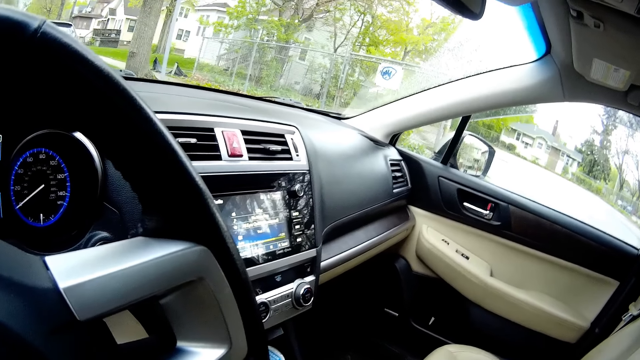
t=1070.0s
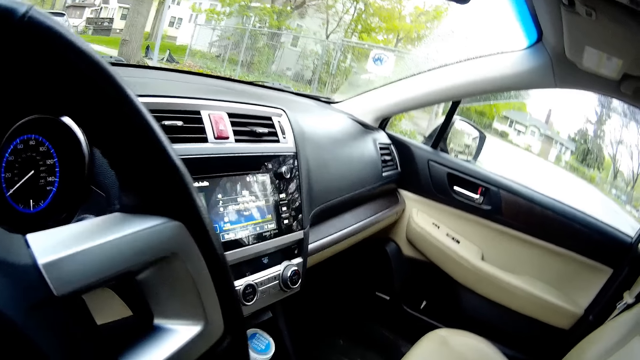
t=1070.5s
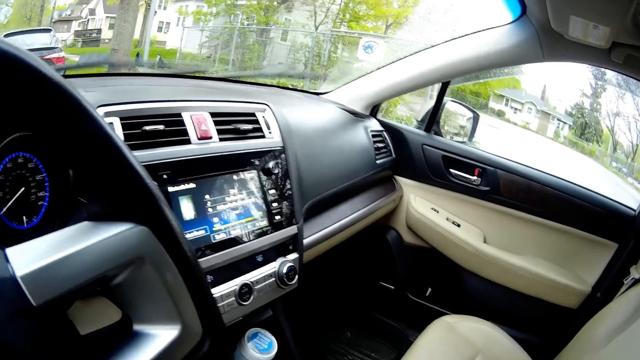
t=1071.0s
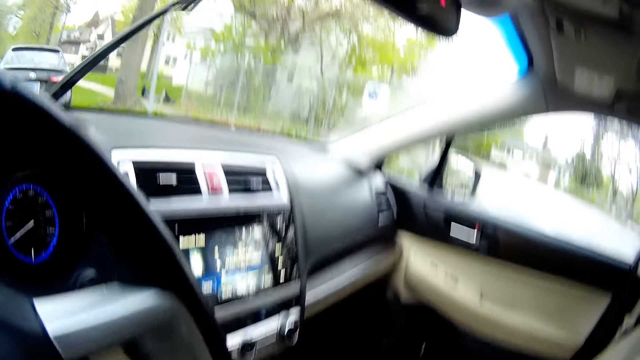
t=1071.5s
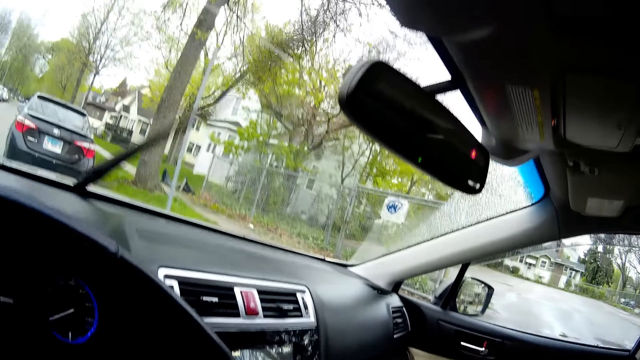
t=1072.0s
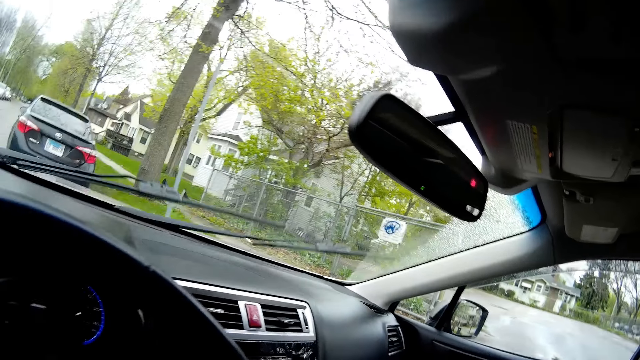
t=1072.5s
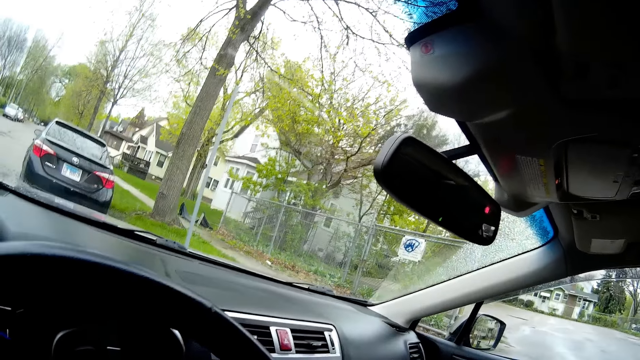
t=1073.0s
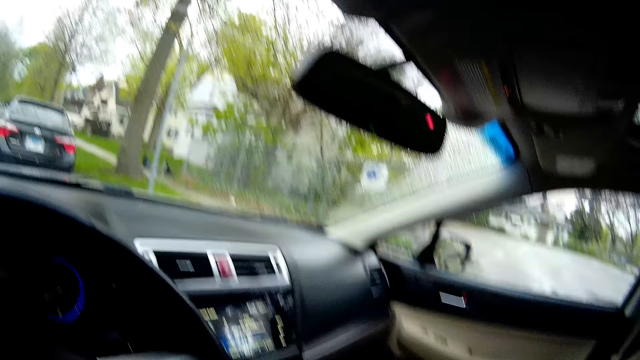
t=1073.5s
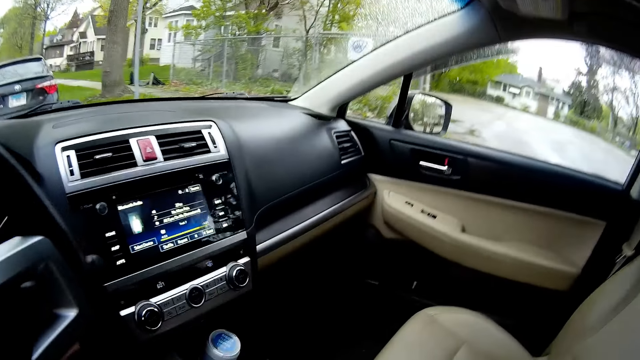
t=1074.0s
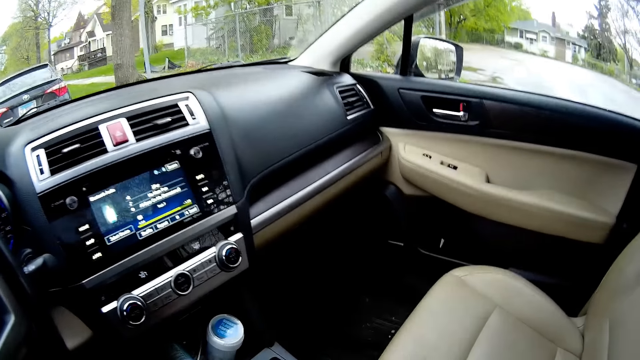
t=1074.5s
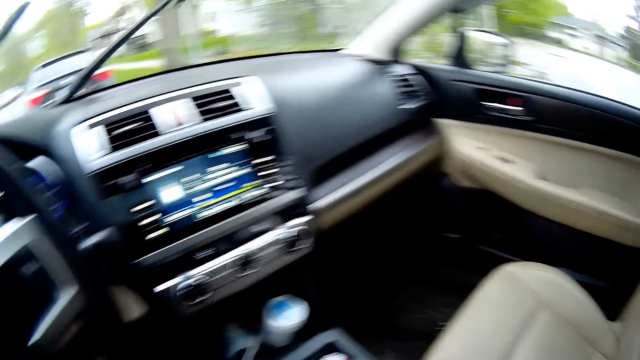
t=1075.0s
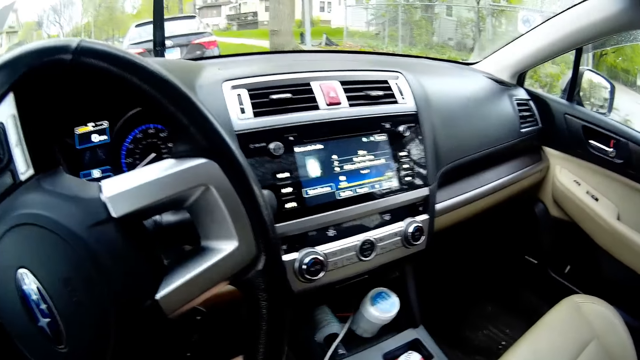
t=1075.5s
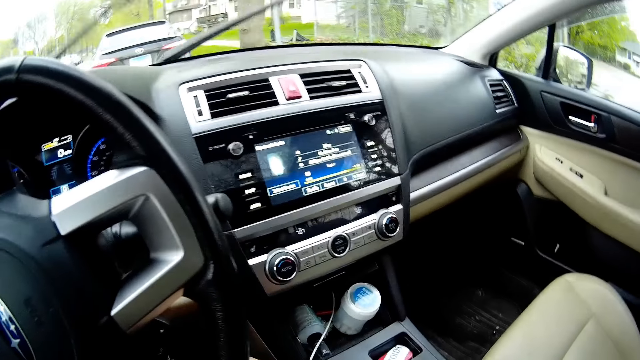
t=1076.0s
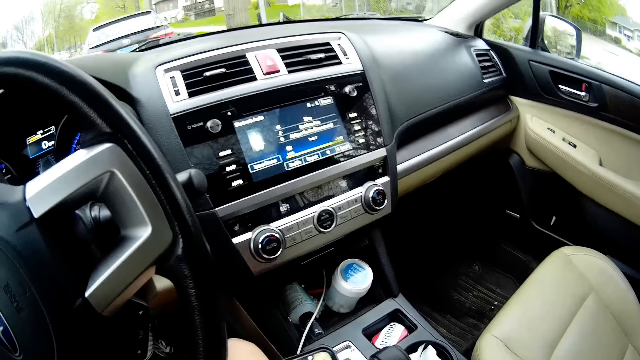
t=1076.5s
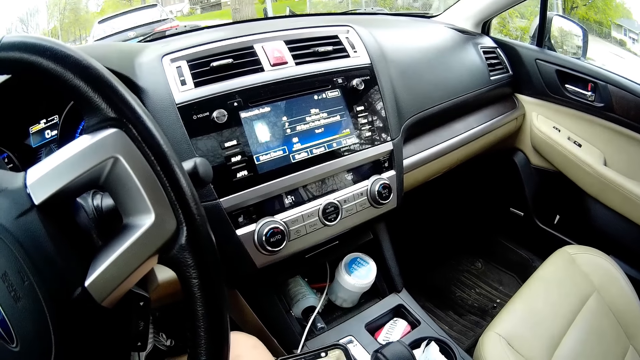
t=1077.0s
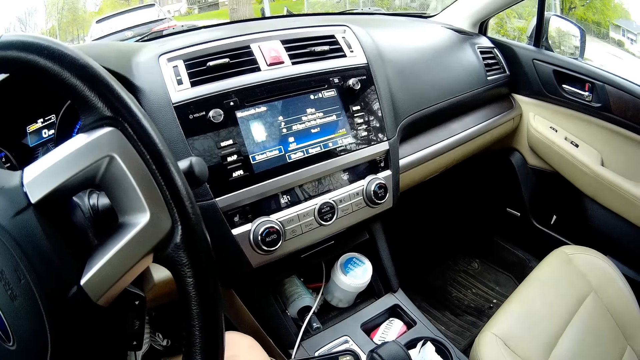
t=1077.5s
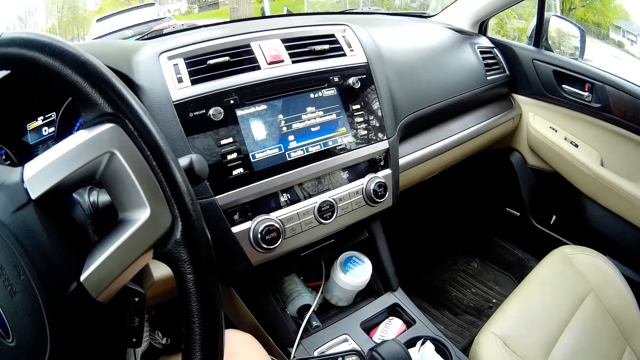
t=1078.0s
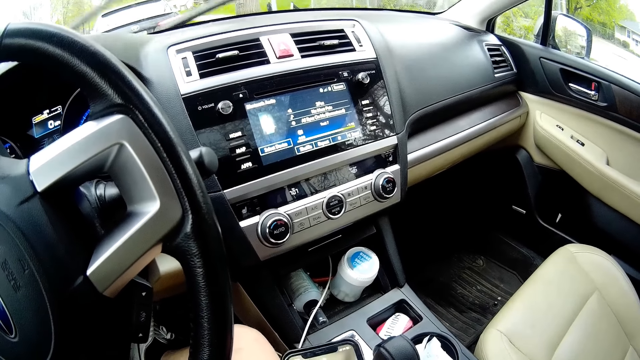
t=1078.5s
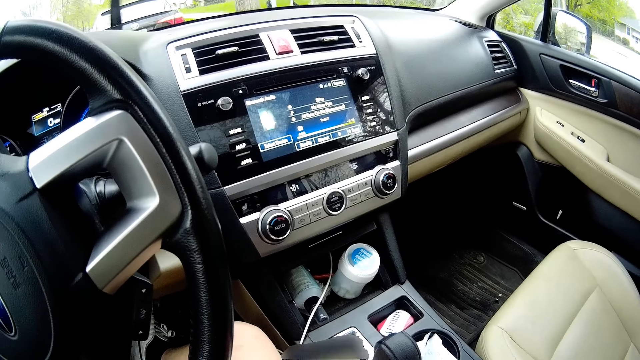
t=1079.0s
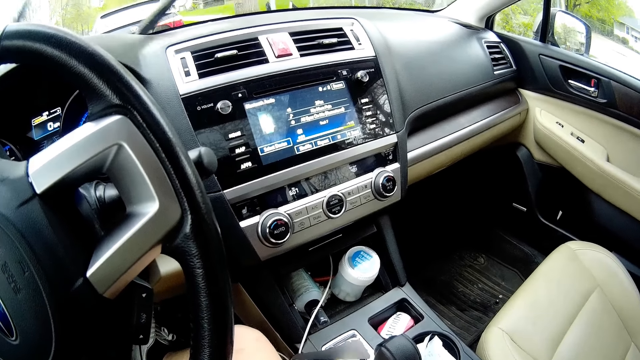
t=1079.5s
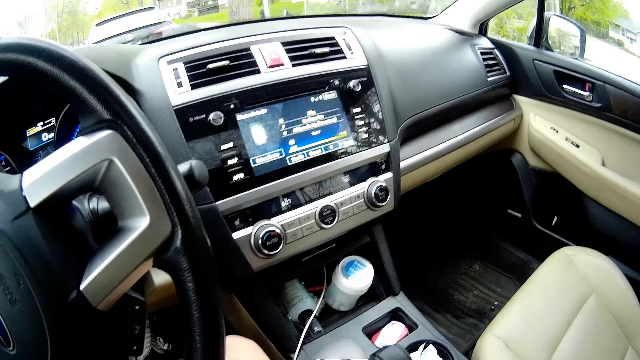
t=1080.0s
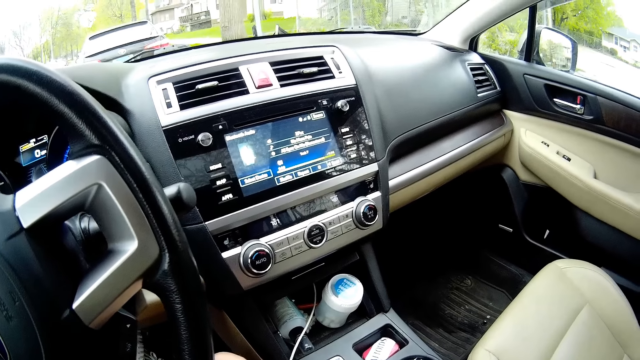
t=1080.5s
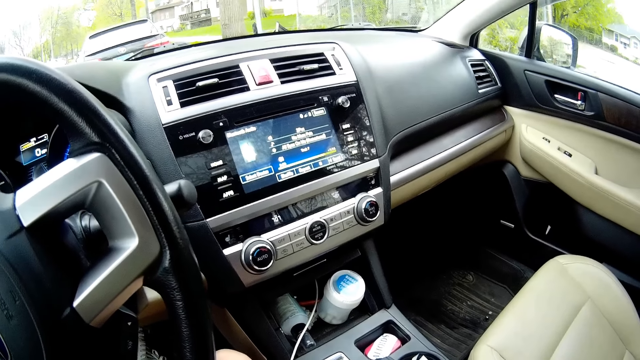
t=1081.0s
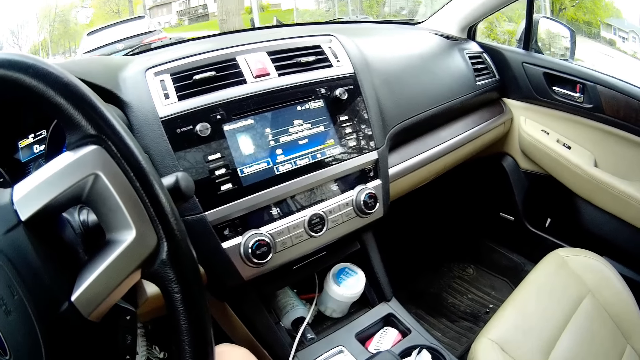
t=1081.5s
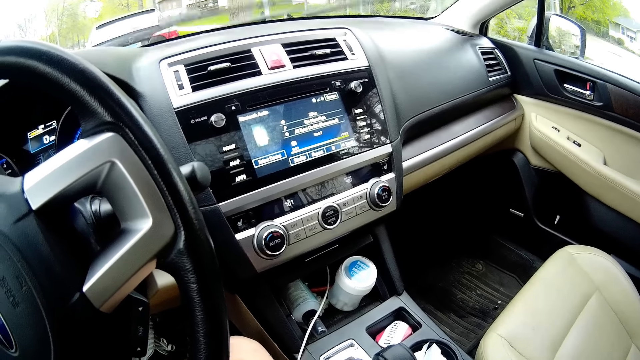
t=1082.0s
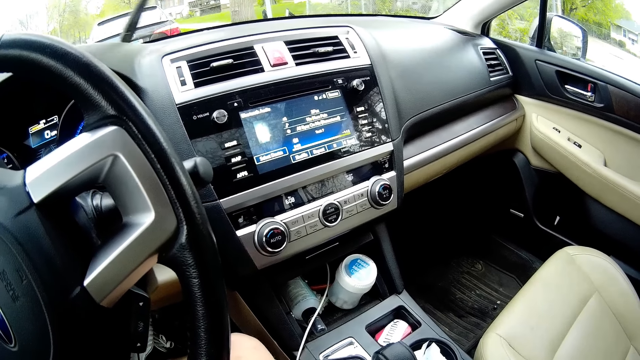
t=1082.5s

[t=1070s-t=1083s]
The camera wearer looks around. He presses his phone with his right hand.

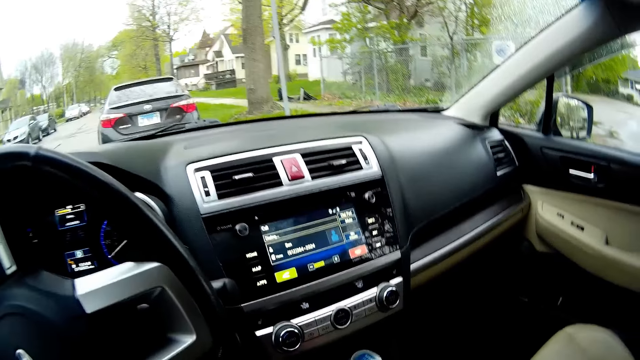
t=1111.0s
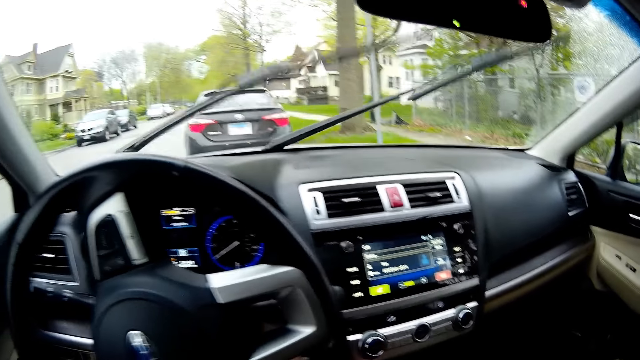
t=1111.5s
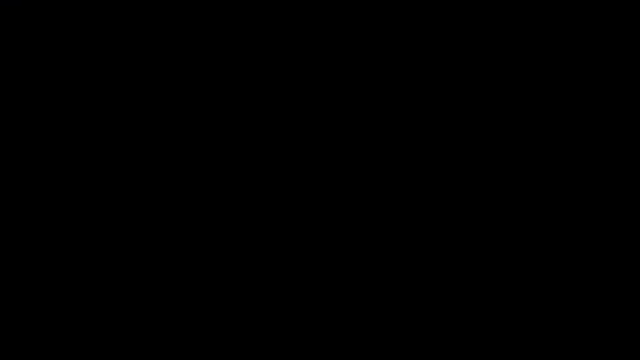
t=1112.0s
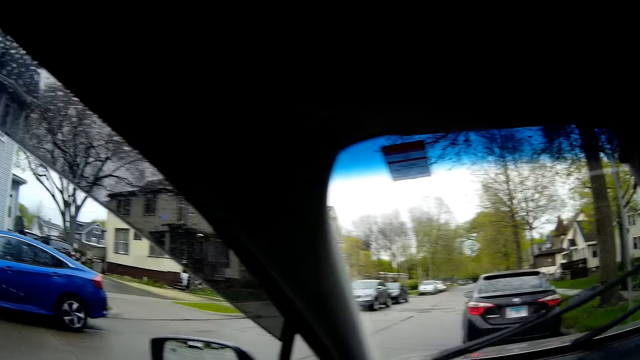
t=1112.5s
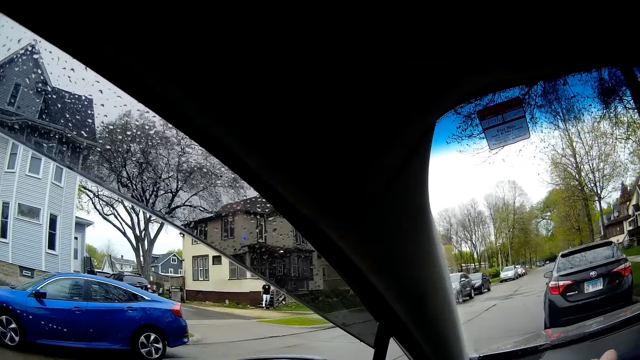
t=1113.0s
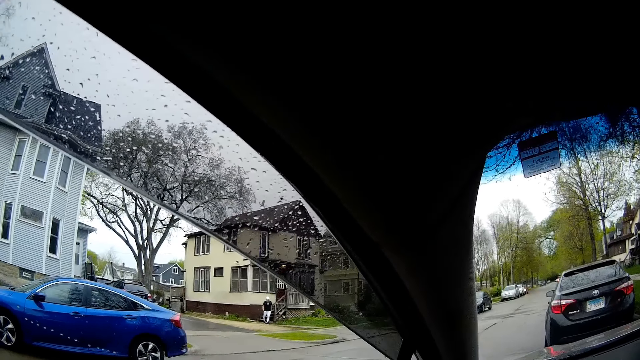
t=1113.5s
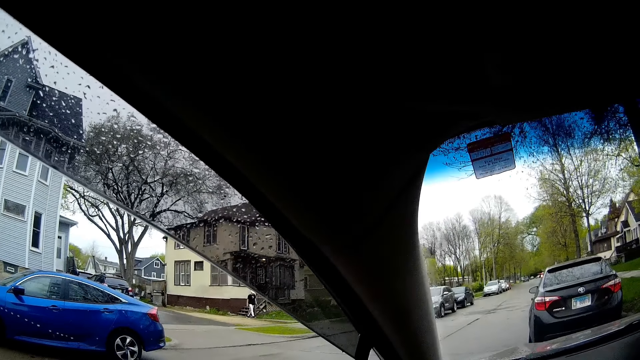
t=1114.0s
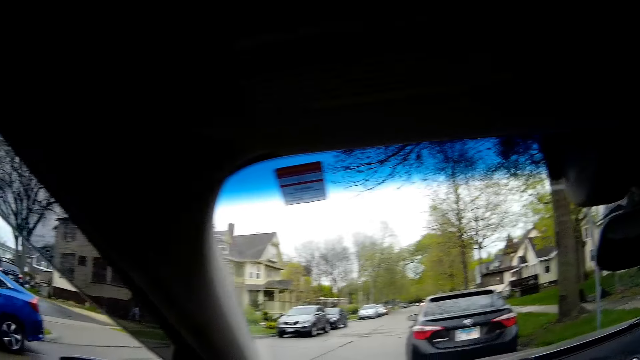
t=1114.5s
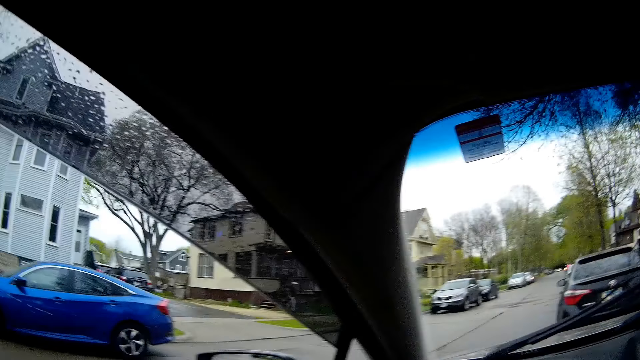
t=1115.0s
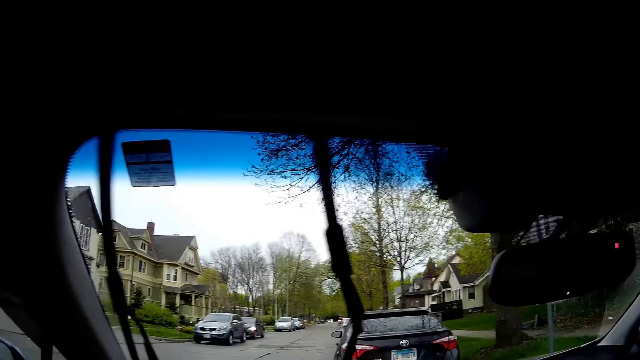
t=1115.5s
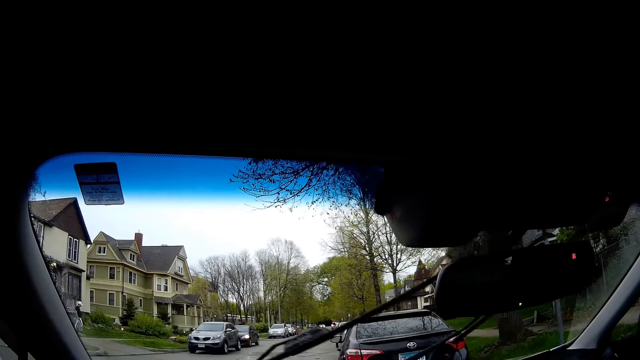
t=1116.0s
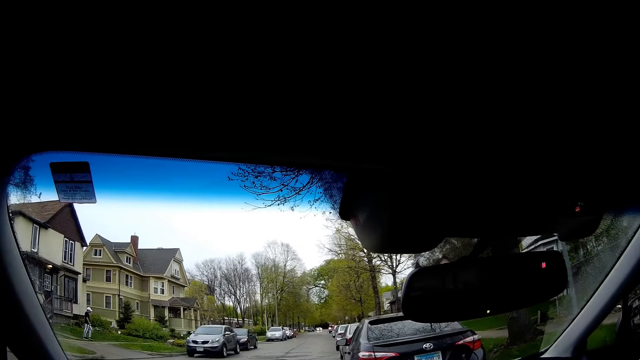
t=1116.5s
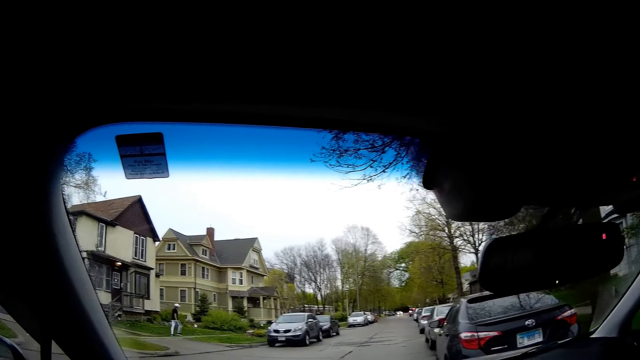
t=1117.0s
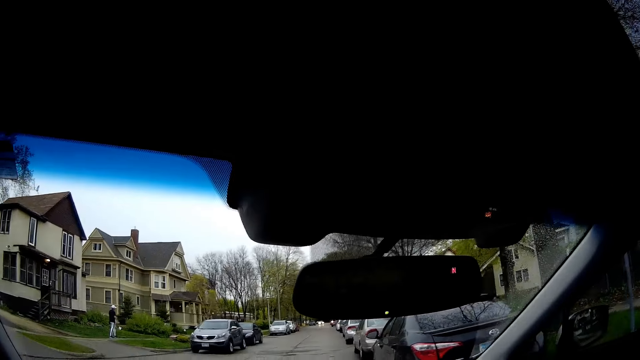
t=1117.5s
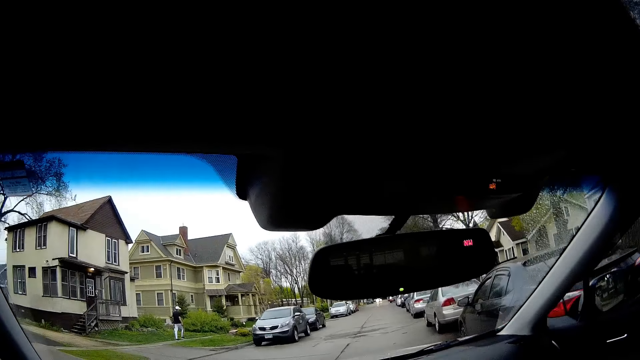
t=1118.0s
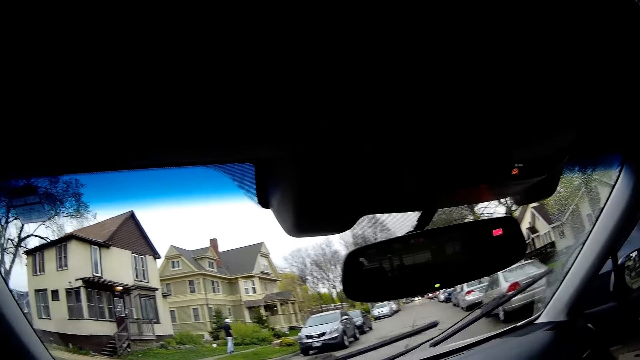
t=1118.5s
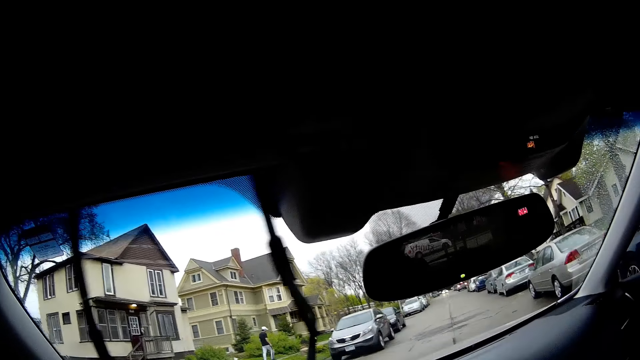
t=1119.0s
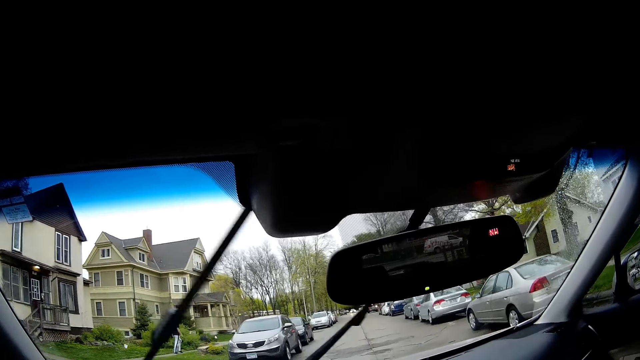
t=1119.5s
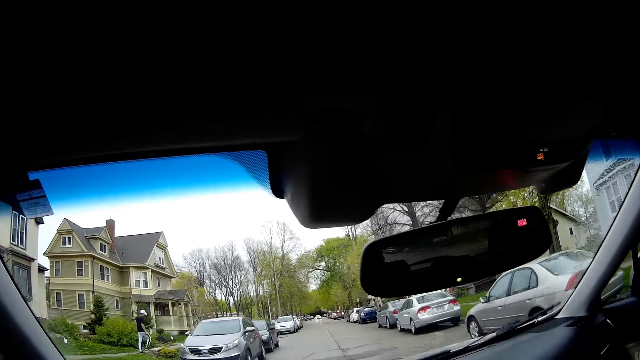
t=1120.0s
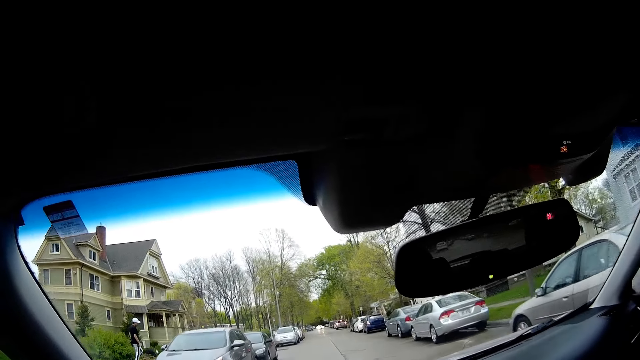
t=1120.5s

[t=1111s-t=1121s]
The camera wearer interacts with a boy over the phone. They drive the car along a road. They talk to the boy on the phone.
